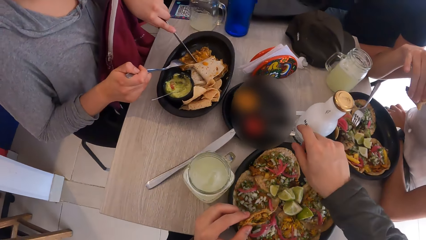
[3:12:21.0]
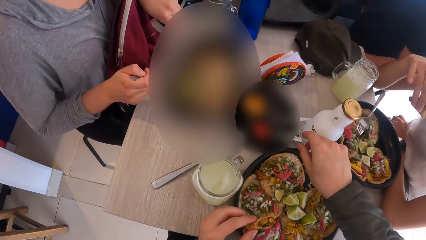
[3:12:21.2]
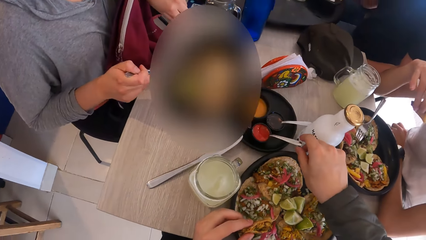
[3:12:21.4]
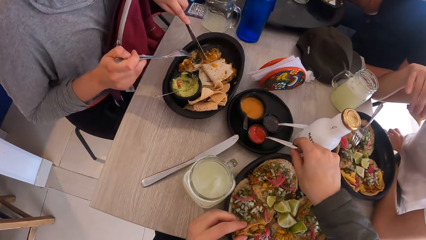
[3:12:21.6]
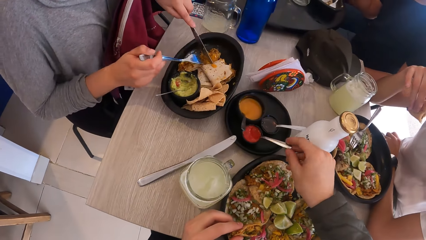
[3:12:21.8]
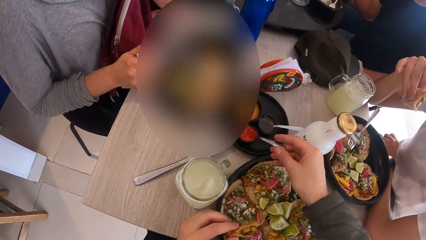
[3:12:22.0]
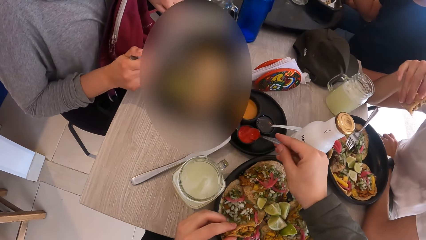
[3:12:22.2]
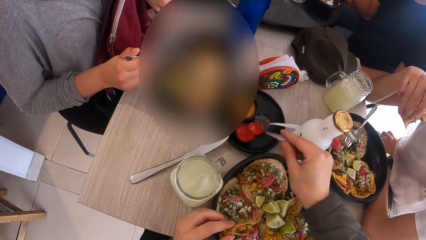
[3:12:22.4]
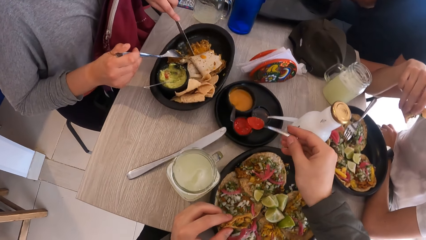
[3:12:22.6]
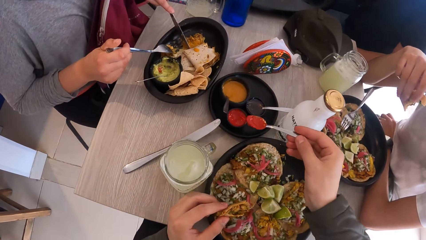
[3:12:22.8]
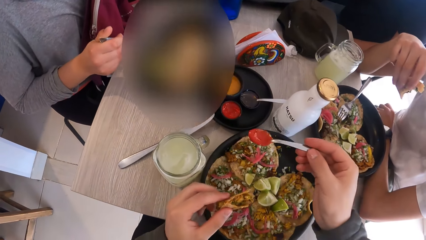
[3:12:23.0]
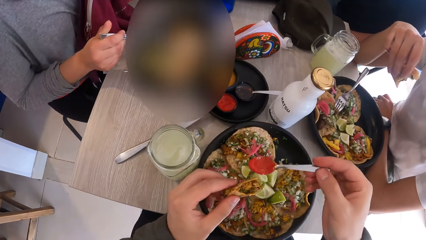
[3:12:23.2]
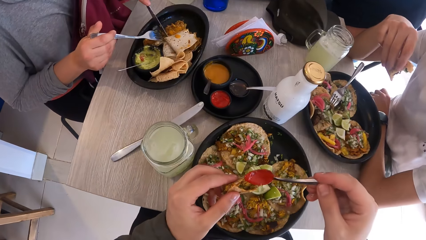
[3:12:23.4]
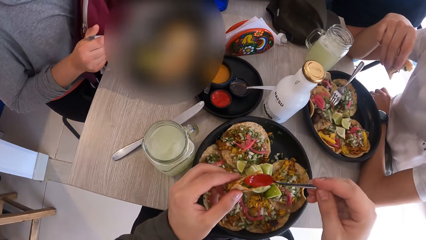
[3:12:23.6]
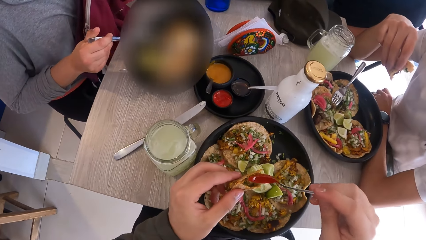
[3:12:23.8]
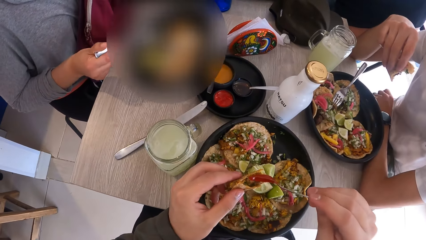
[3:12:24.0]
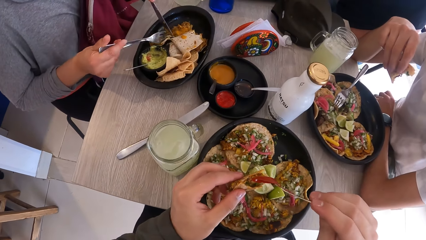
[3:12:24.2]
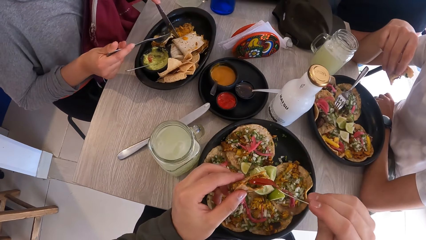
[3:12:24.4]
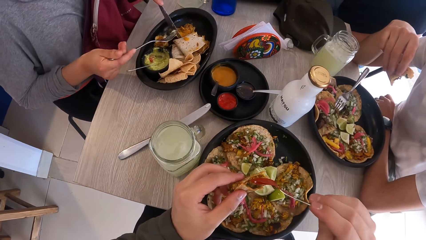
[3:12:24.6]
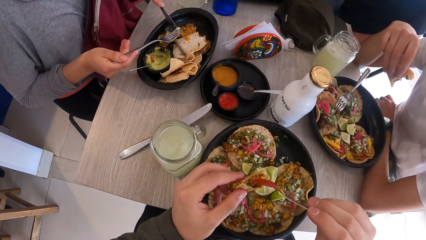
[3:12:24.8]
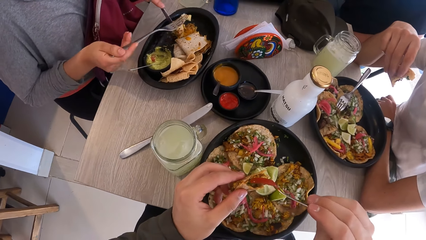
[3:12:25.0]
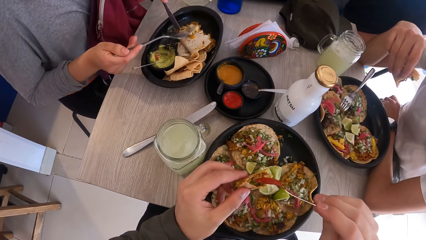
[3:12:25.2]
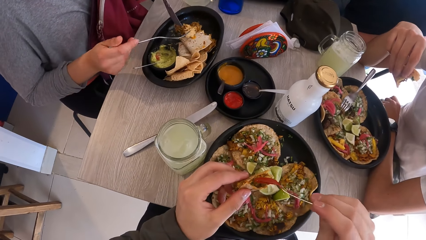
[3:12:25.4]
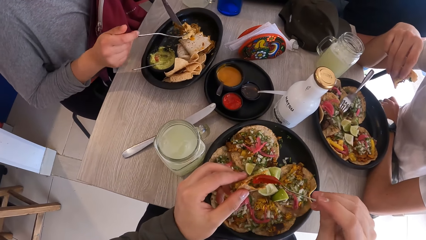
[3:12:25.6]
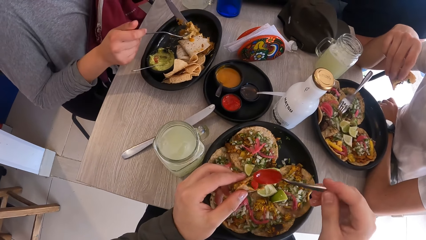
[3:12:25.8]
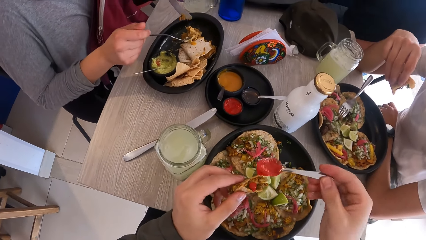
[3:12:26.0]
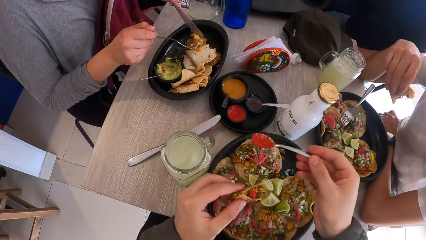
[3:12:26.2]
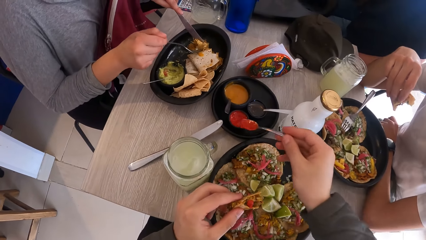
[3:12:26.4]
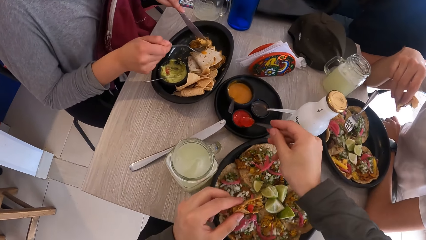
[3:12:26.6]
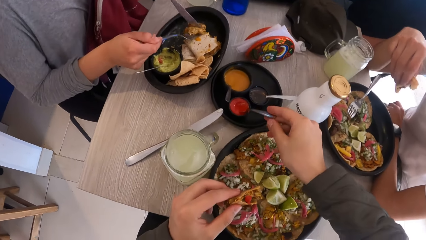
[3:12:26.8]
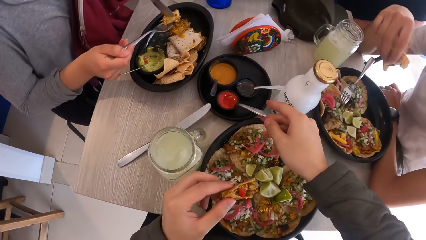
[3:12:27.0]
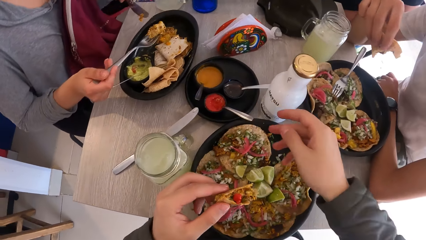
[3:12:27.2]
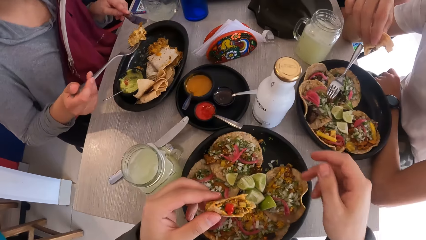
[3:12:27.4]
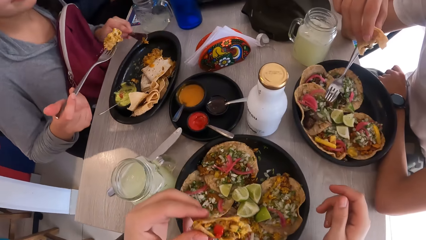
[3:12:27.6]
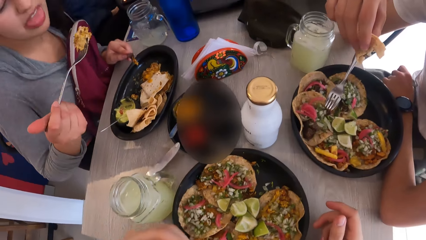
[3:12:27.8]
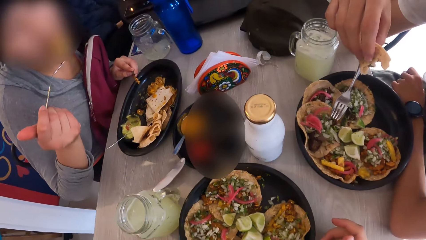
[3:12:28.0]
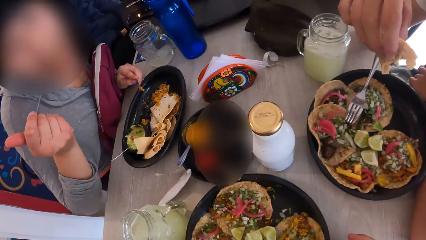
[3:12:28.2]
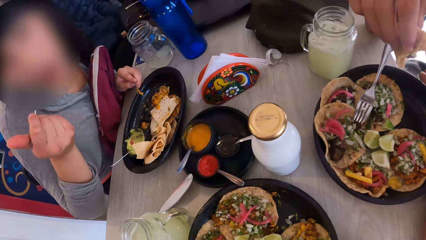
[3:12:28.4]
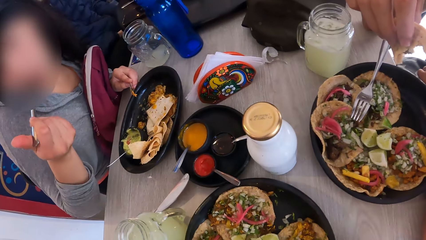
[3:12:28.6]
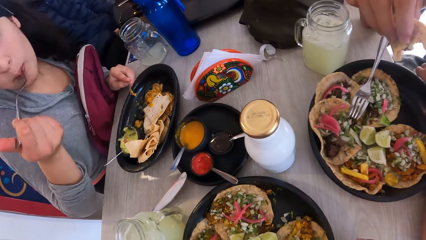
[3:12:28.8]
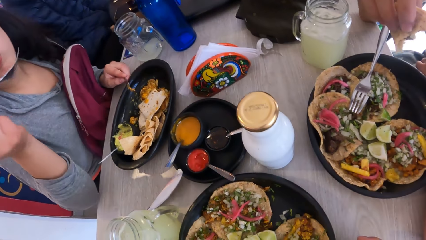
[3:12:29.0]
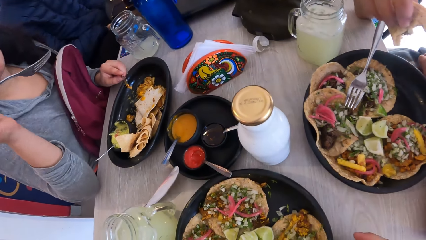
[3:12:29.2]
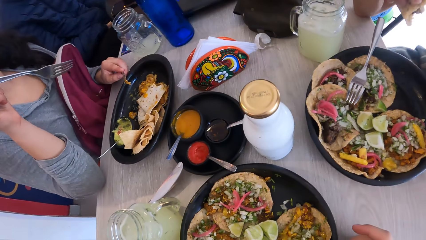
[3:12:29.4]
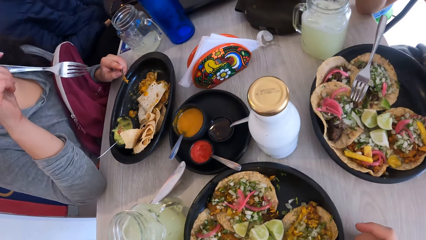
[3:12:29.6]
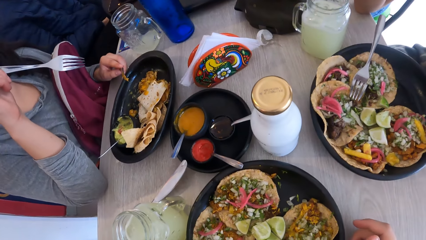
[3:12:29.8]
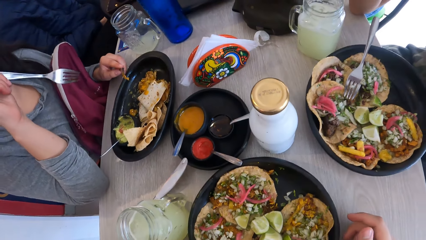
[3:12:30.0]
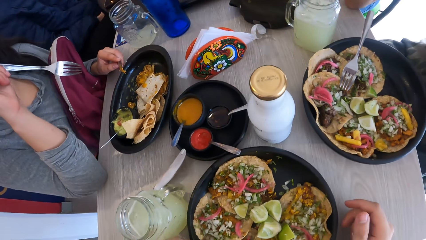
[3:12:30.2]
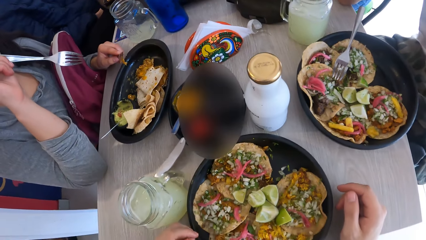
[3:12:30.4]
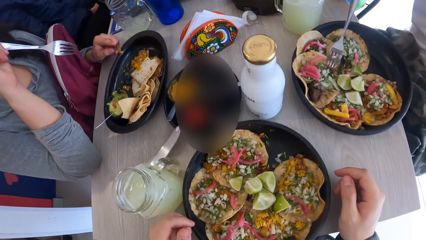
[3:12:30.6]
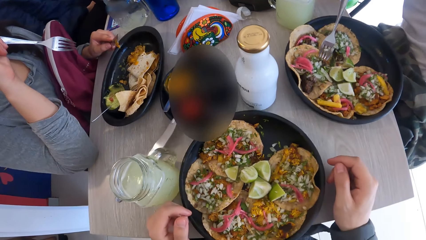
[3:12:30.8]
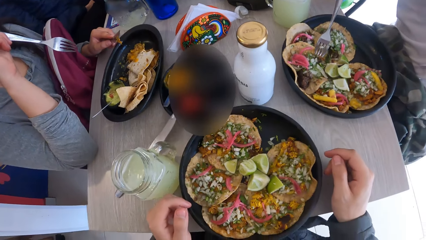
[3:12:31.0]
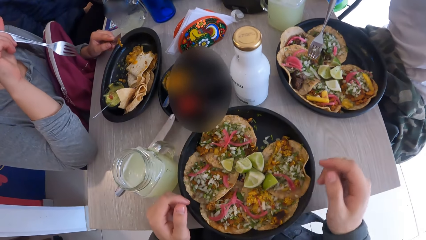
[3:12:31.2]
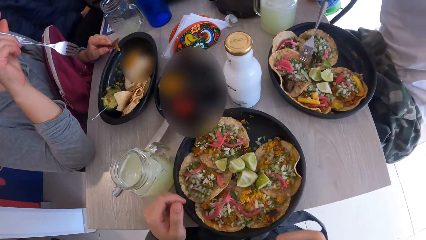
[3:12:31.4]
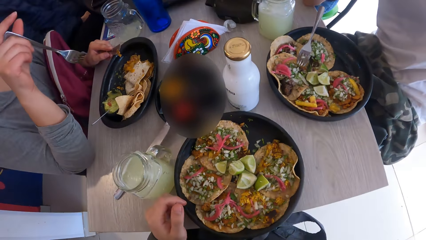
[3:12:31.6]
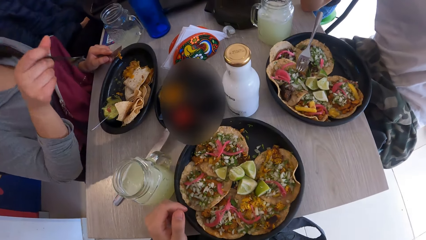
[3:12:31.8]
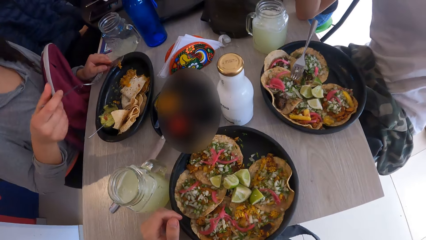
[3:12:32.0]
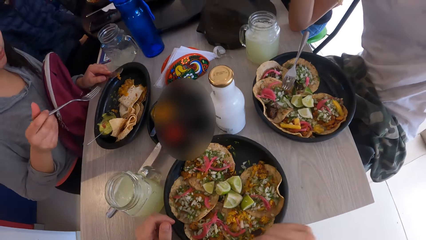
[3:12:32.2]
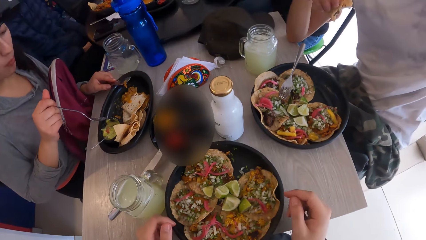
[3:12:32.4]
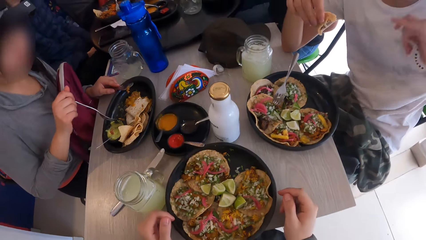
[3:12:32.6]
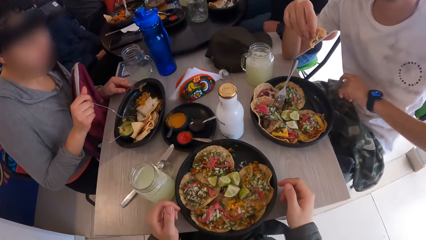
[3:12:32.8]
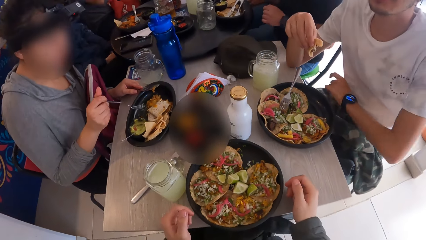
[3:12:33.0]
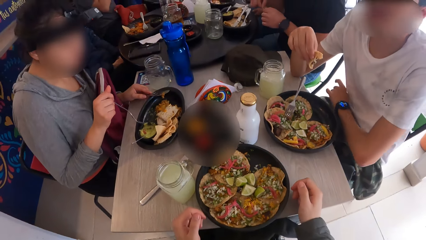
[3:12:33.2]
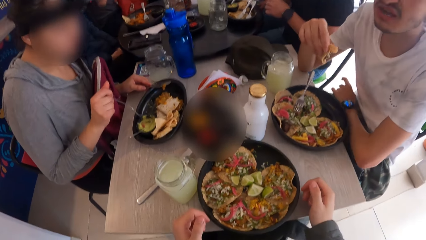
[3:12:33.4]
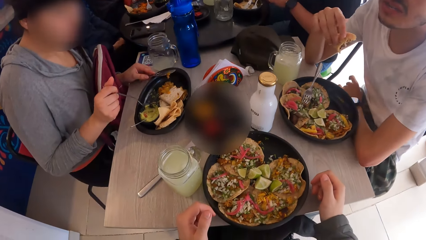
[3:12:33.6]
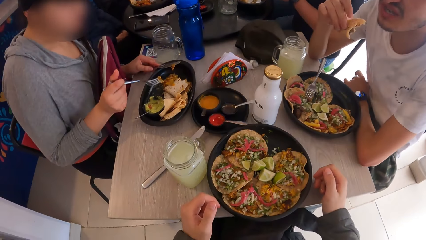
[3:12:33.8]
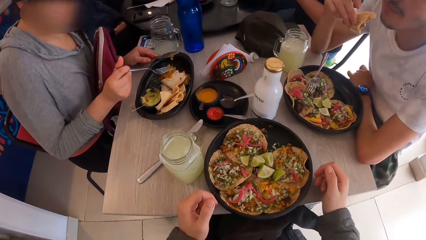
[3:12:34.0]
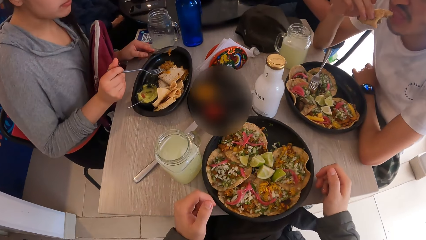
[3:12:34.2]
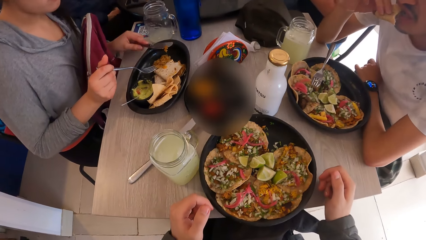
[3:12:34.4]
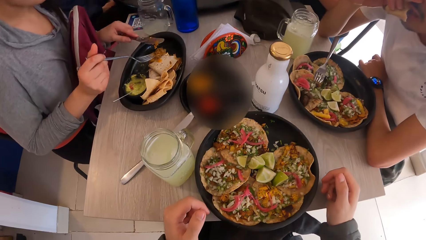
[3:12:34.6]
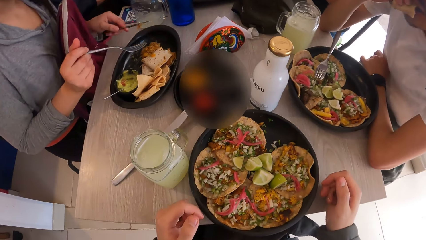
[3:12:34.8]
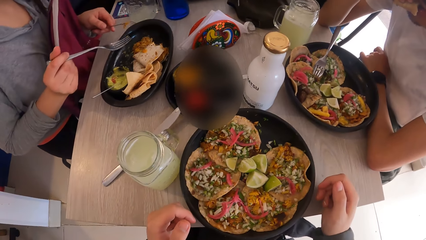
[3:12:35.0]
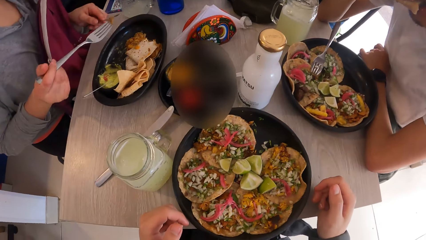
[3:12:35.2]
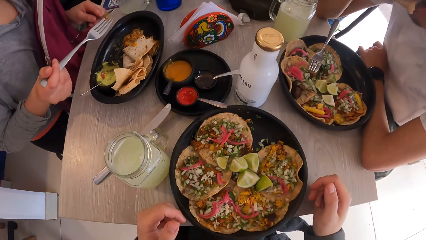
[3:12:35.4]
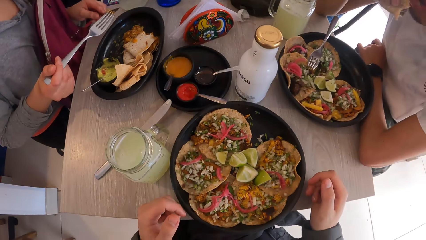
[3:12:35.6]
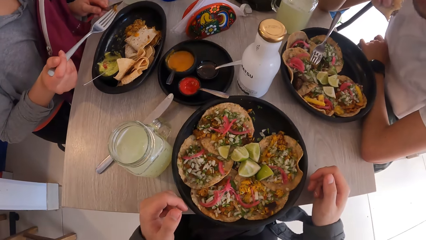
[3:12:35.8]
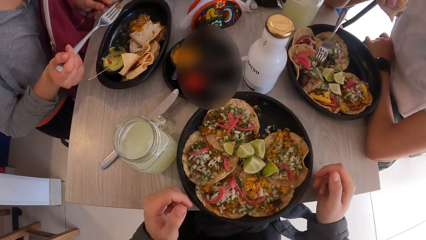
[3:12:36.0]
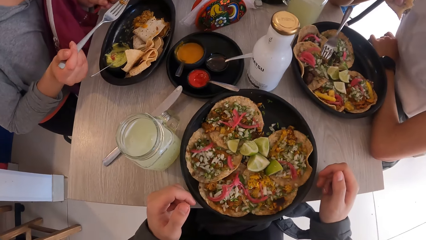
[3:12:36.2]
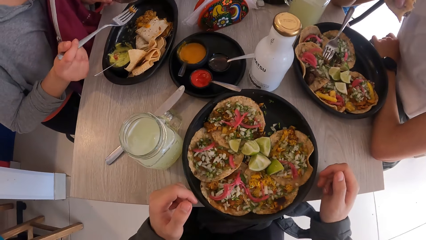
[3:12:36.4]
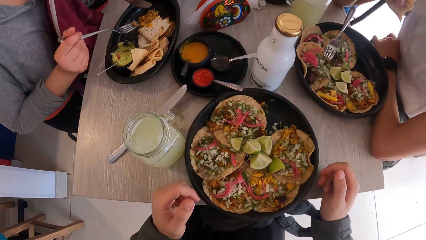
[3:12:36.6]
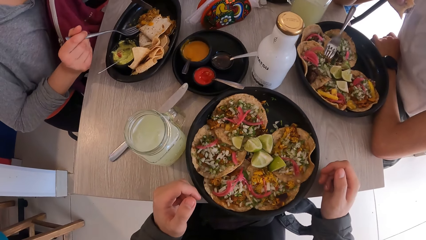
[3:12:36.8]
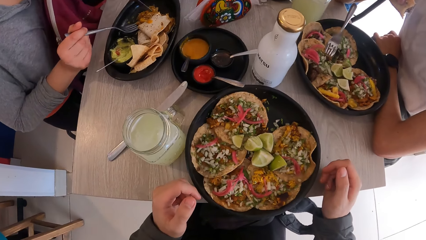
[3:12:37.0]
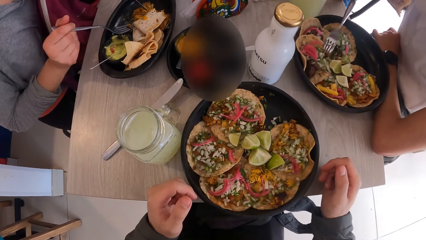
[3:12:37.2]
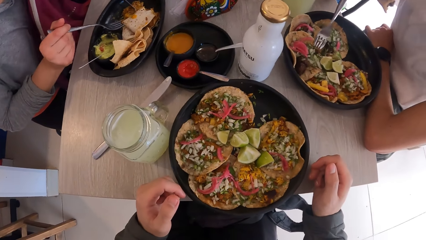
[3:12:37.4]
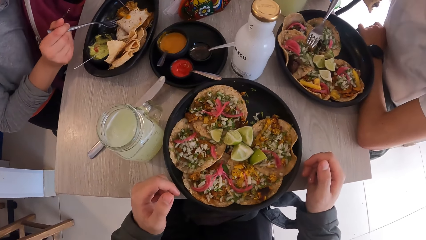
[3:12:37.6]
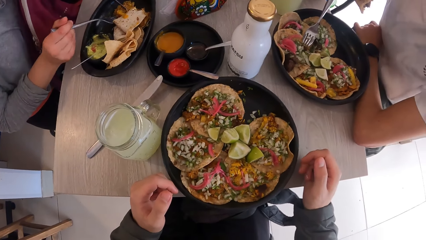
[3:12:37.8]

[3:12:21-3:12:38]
The camera wearer scoops ketchup from the bowl. They add ketchup on the food. They put the spoon in the bowl. They eat food. They stare at the tray.
